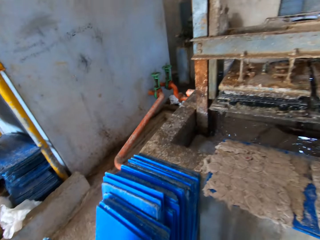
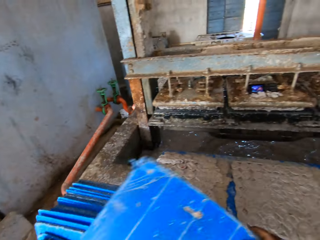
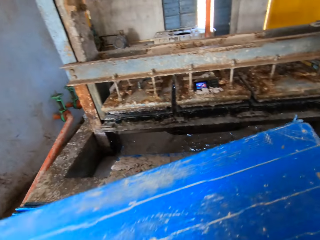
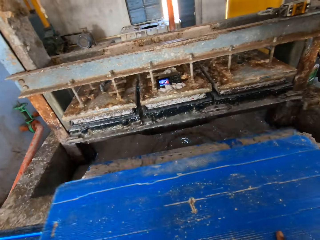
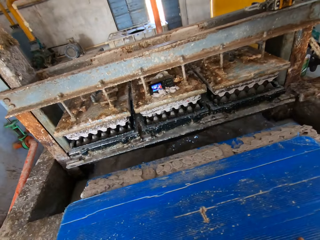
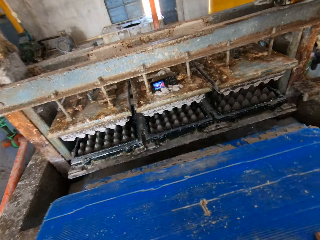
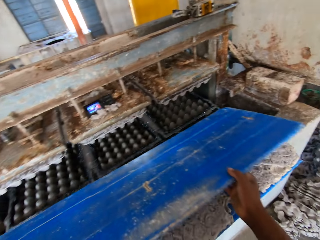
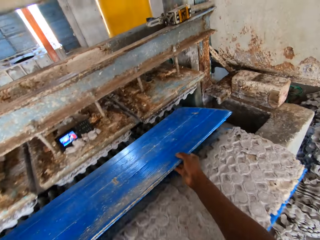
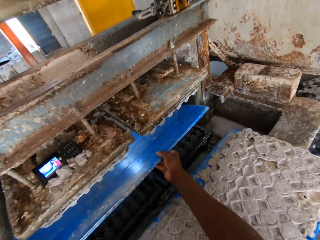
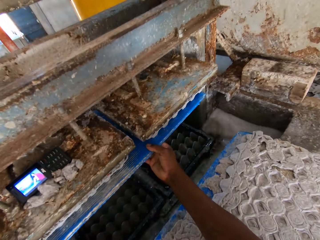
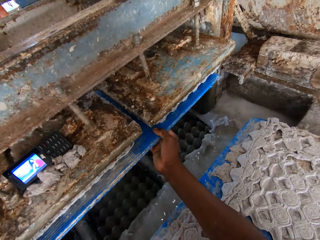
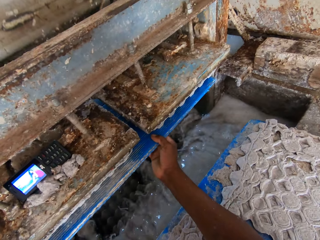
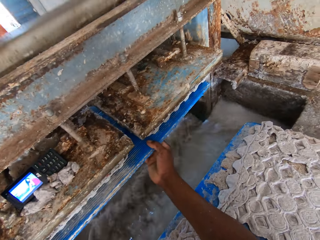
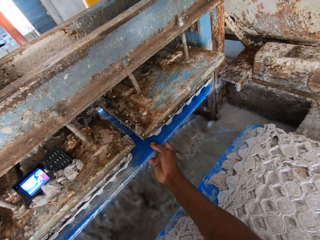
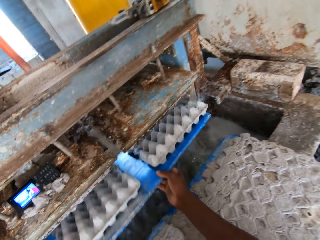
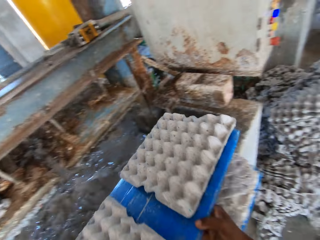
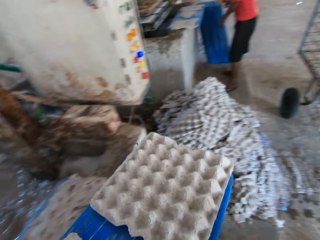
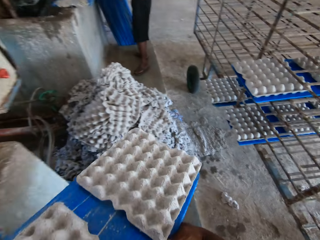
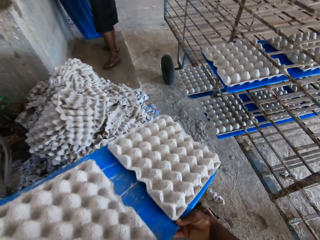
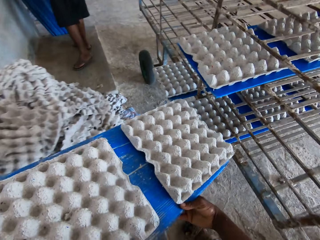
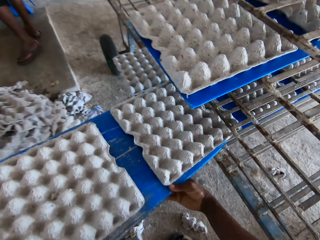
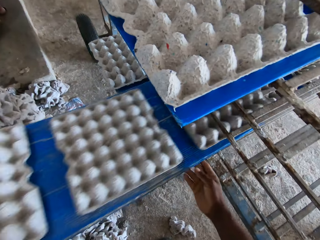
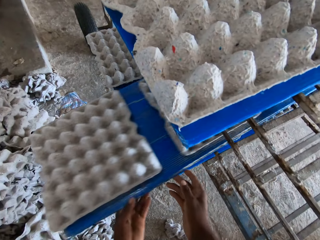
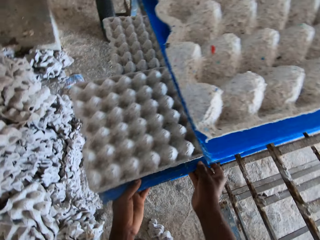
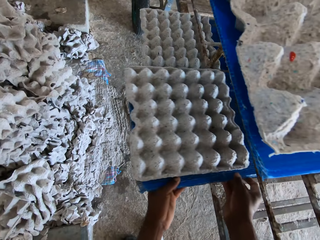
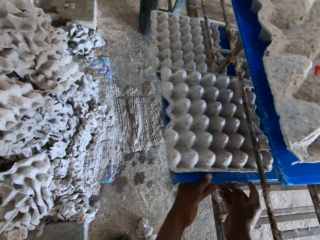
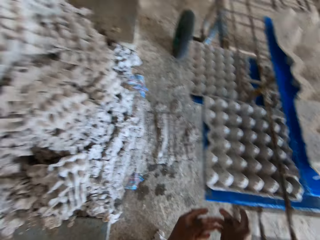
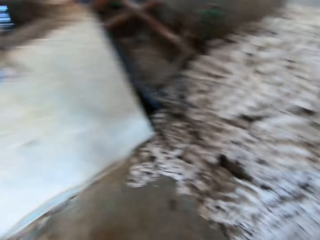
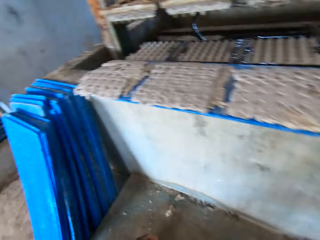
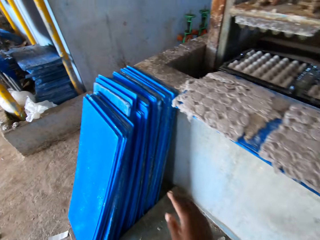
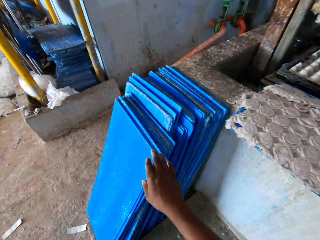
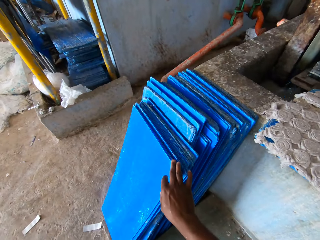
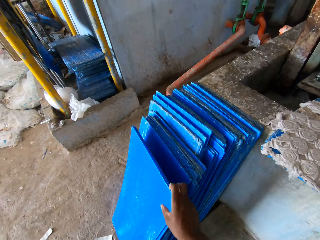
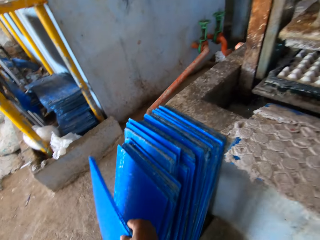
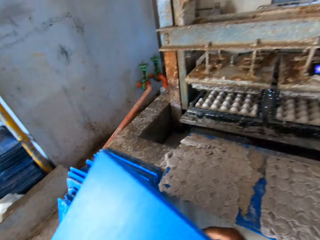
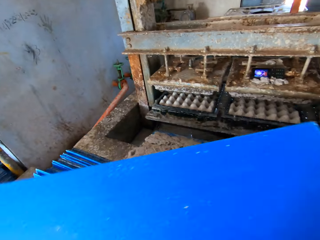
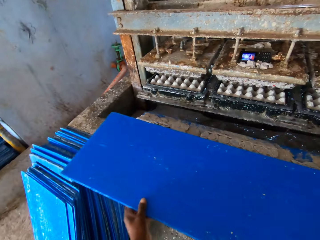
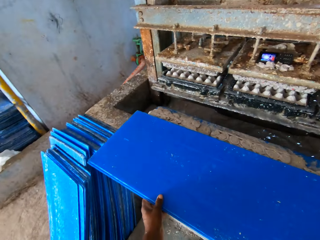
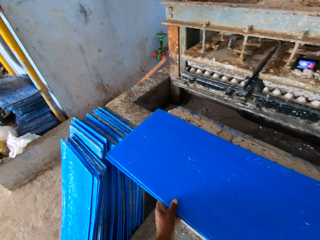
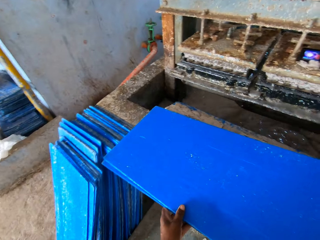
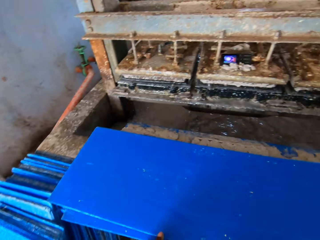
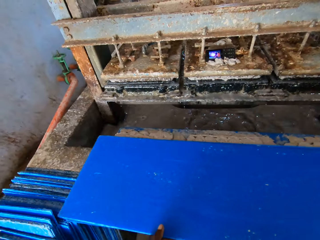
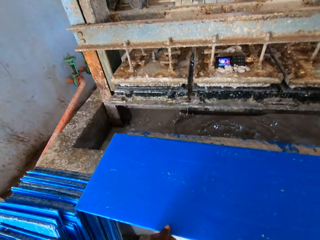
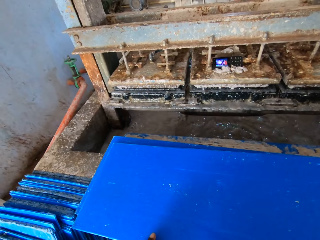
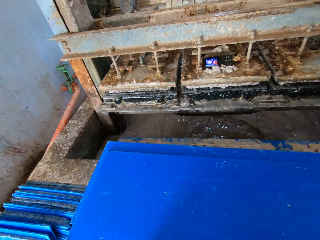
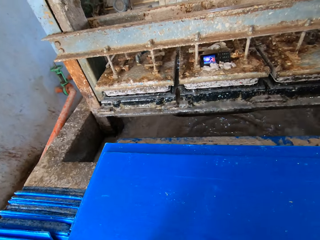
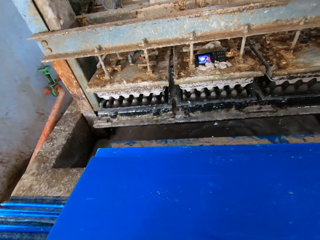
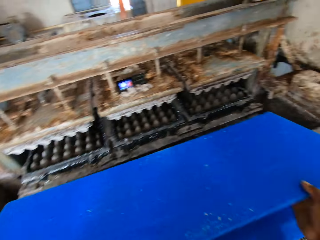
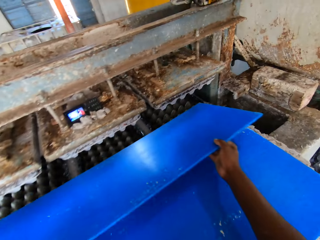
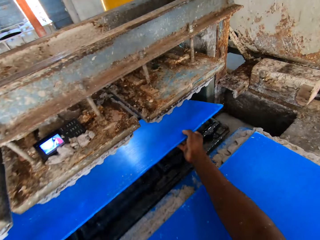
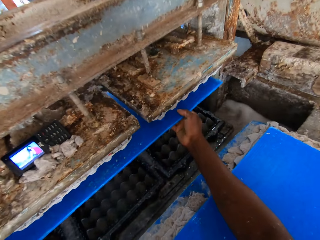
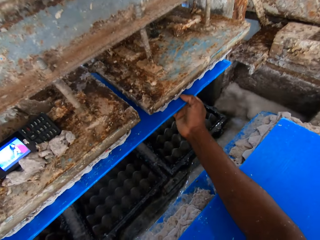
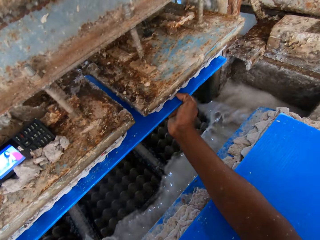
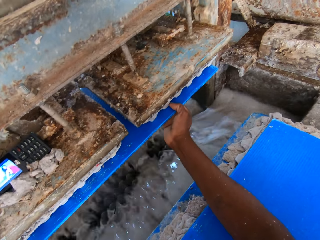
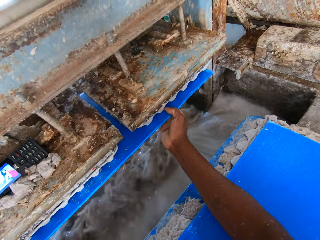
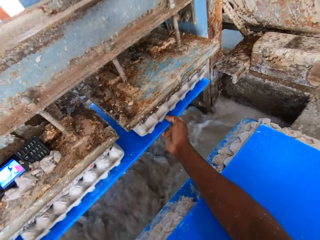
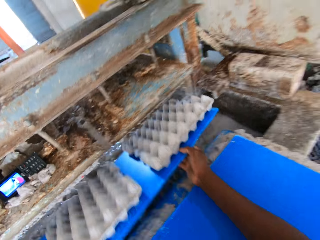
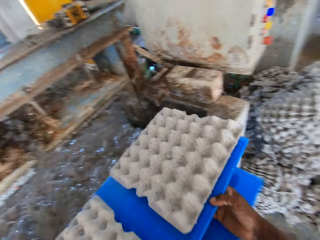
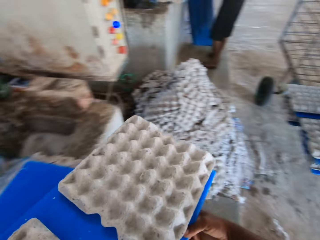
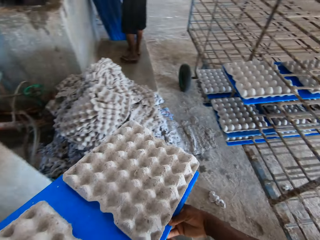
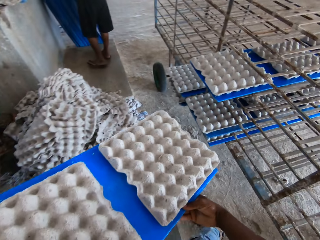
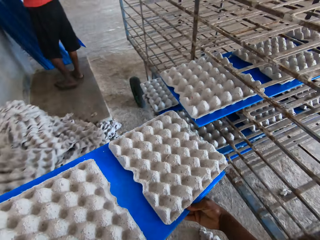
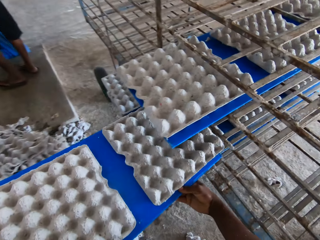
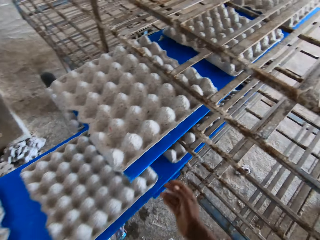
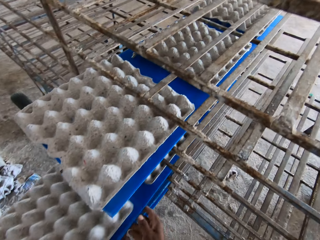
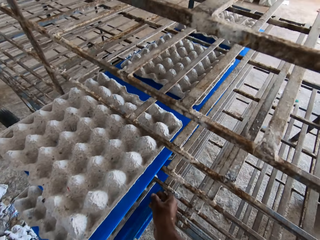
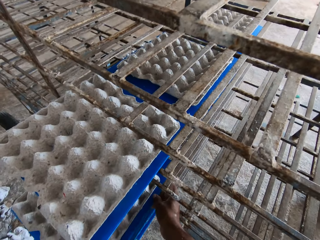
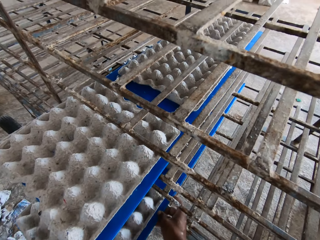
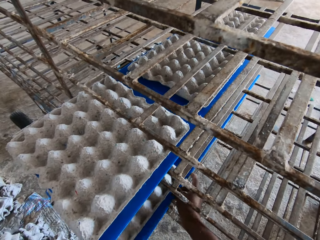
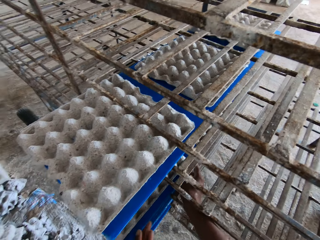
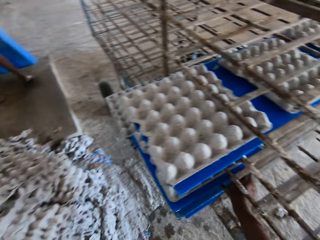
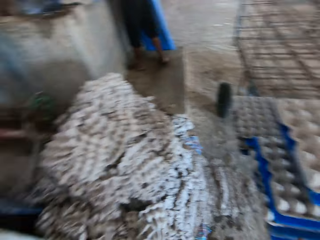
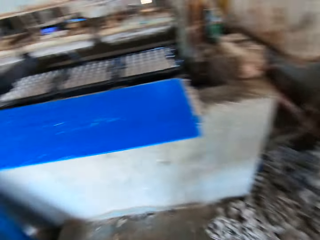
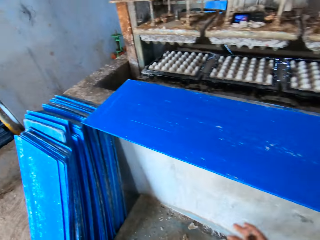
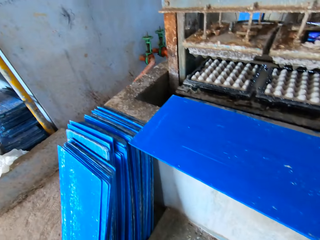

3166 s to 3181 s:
The camera wearer picks wood from the floor. They put the wood board below the egg machine tray. They put the wood board on the shelf. They pick wood from the floor. They put the wood board below the egg machine tray. They put the wood board on the shelf.

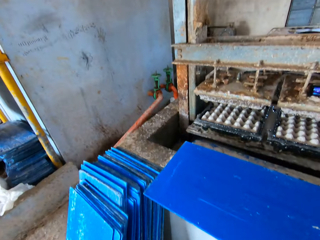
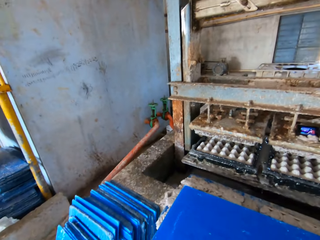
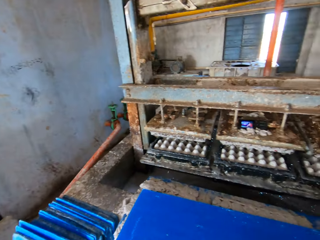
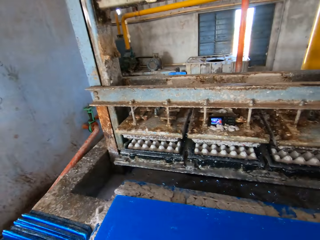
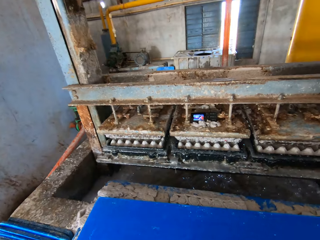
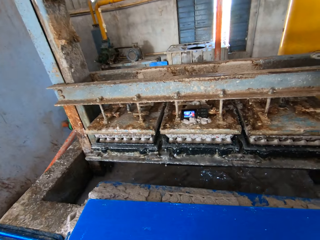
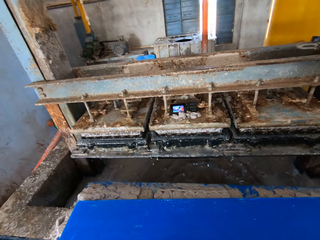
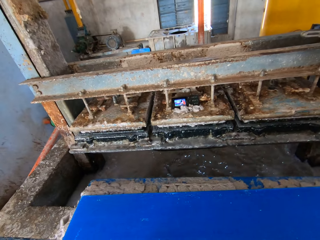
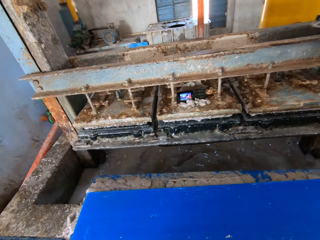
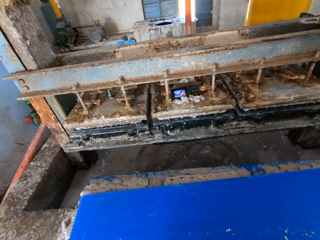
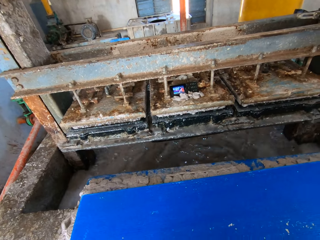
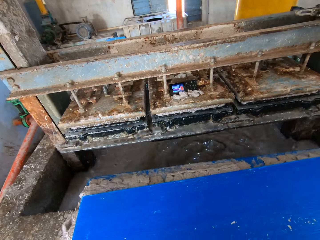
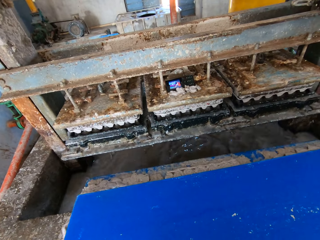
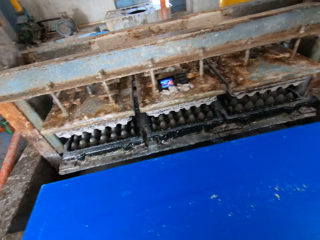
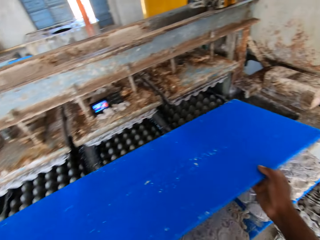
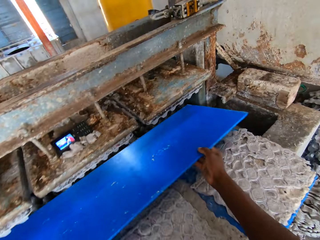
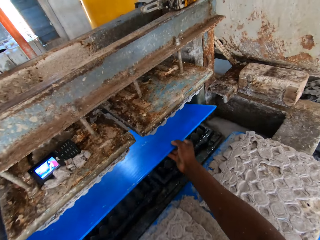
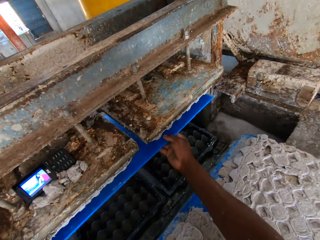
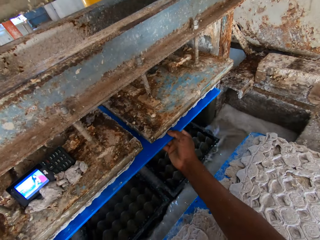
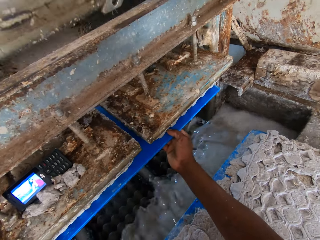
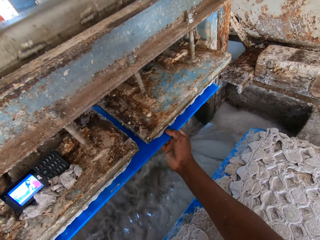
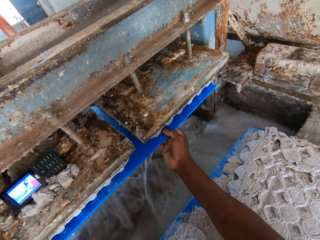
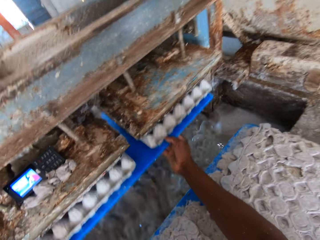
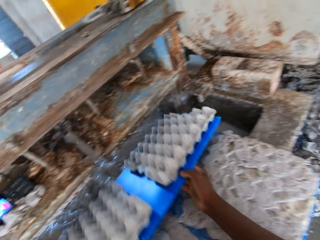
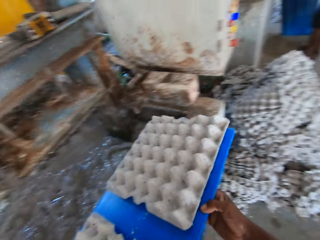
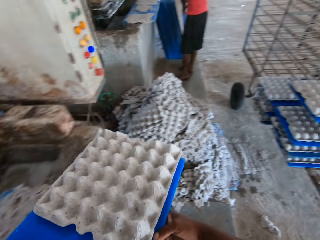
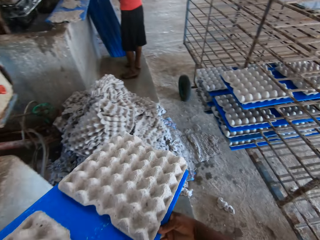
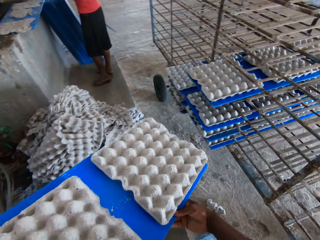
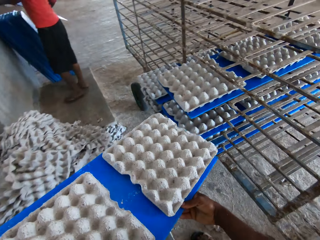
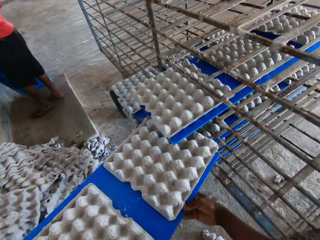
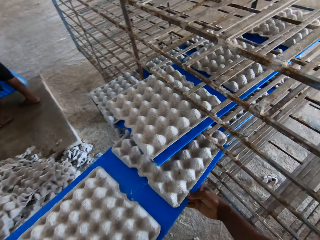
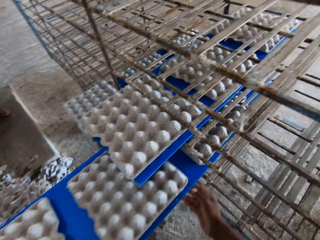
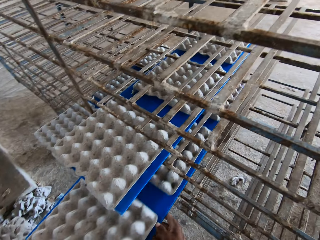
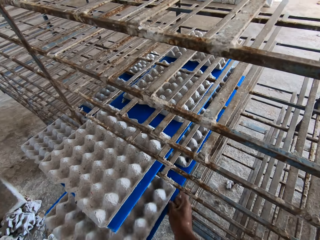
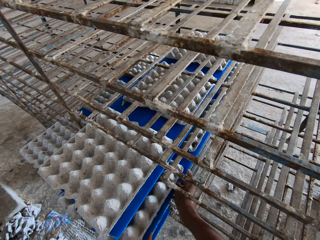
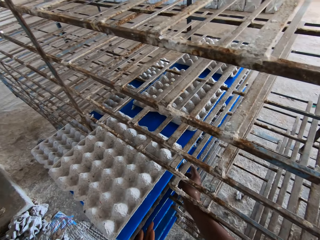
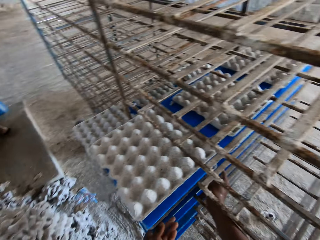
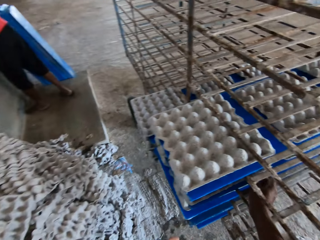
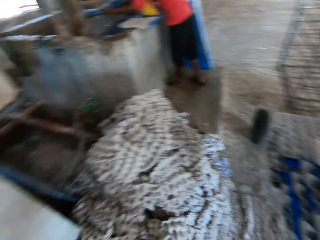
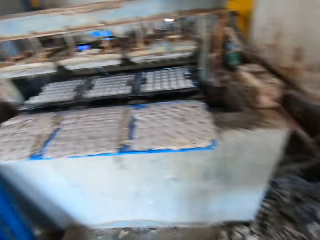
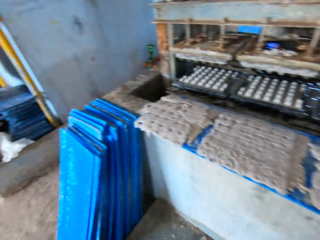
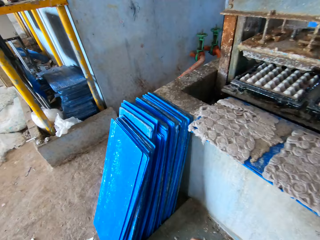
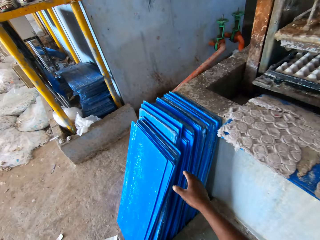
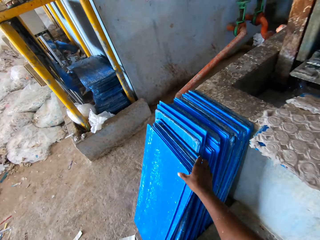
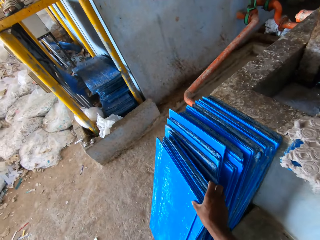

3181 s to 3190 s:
The camera wearer picks wood from the floor. They put the wood board below the egg machine tray. They put the wood board on the shelf.
